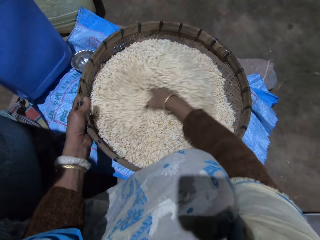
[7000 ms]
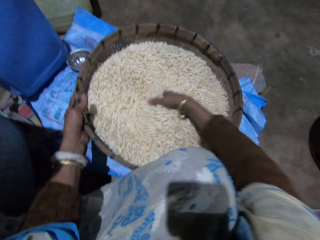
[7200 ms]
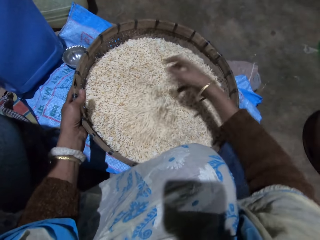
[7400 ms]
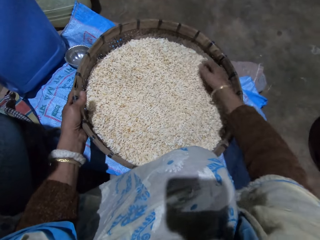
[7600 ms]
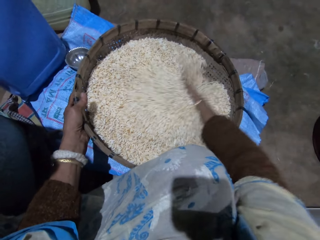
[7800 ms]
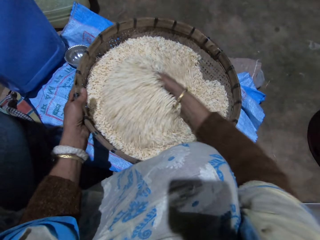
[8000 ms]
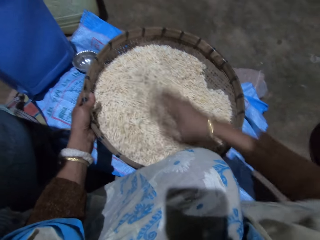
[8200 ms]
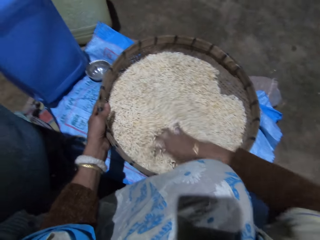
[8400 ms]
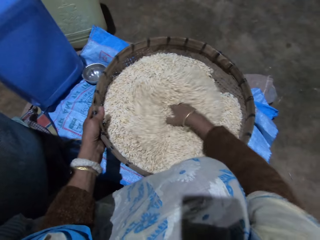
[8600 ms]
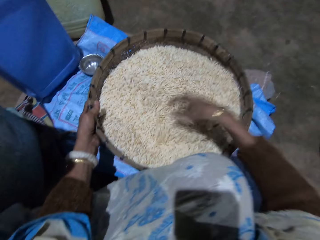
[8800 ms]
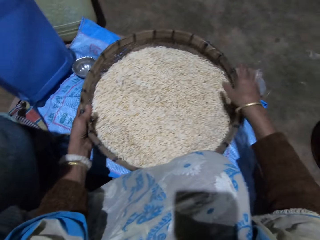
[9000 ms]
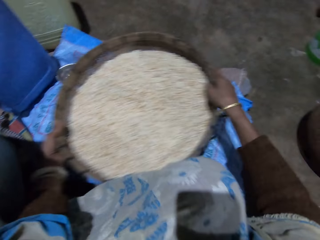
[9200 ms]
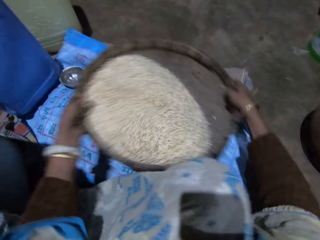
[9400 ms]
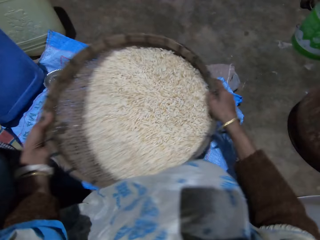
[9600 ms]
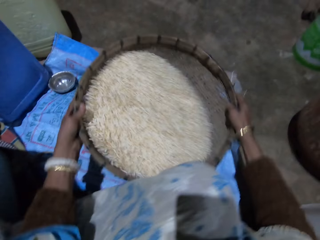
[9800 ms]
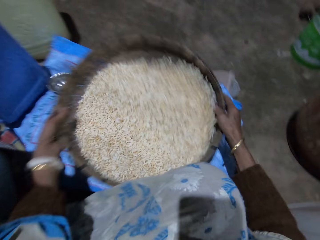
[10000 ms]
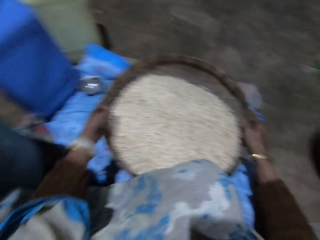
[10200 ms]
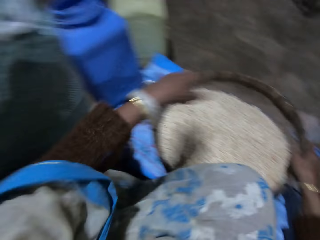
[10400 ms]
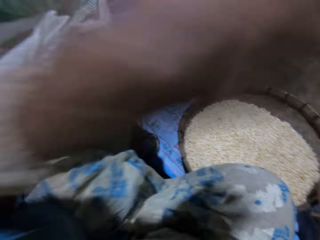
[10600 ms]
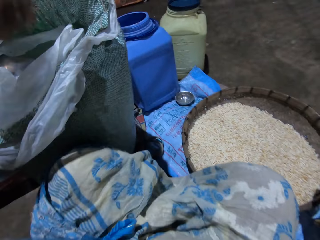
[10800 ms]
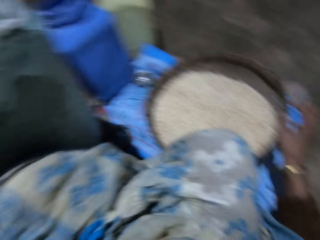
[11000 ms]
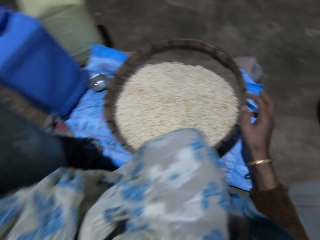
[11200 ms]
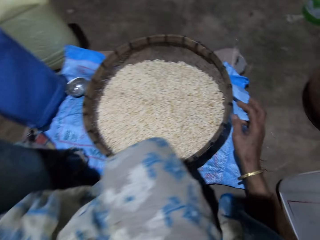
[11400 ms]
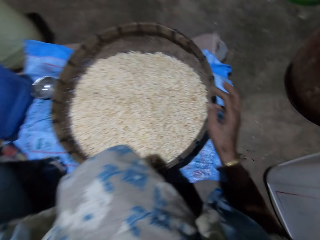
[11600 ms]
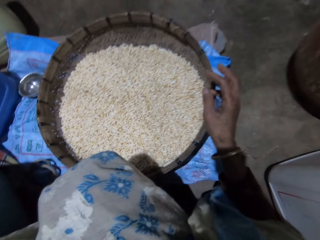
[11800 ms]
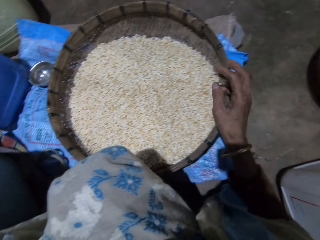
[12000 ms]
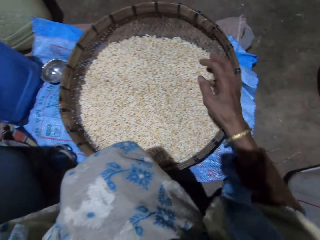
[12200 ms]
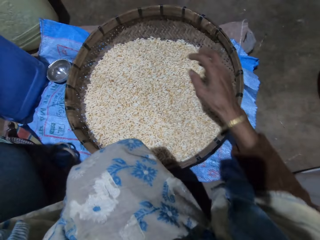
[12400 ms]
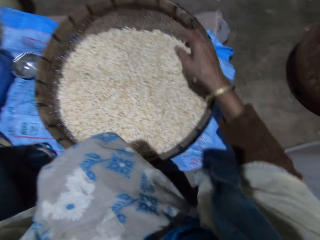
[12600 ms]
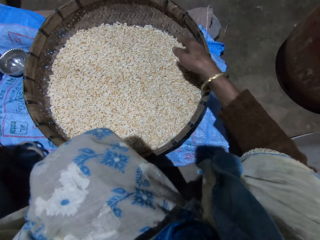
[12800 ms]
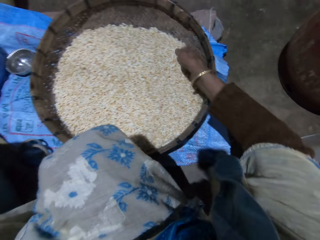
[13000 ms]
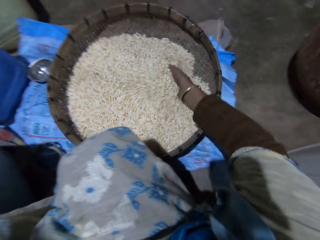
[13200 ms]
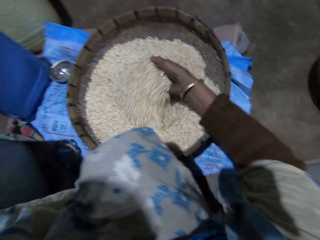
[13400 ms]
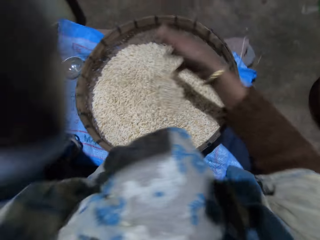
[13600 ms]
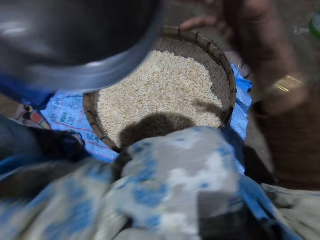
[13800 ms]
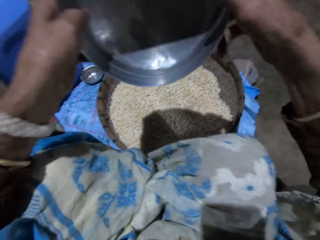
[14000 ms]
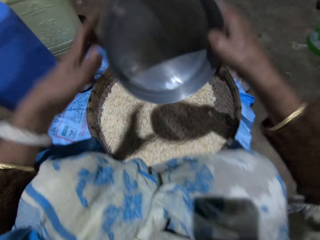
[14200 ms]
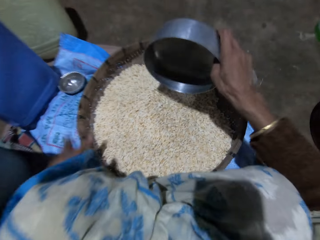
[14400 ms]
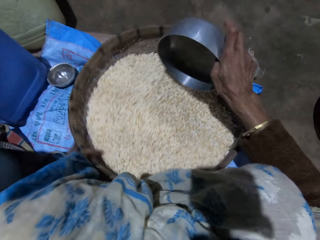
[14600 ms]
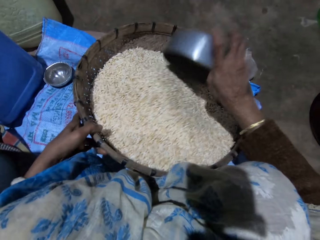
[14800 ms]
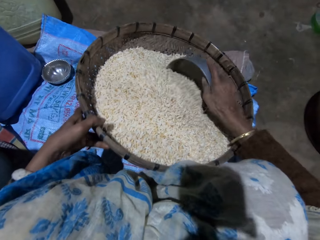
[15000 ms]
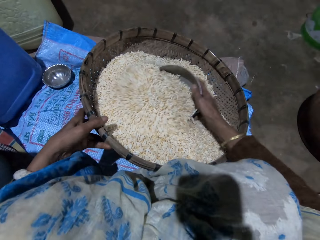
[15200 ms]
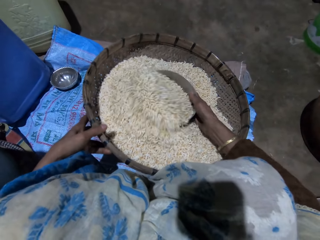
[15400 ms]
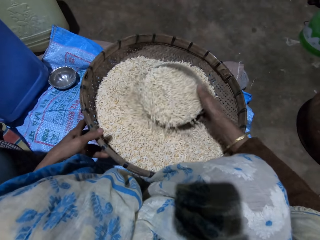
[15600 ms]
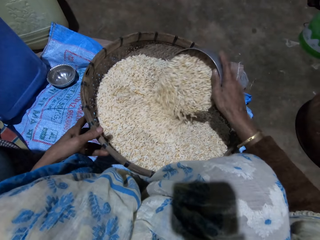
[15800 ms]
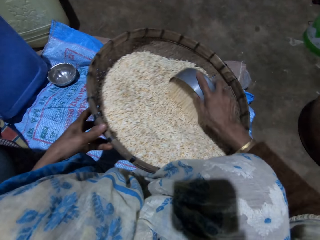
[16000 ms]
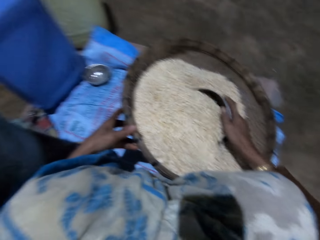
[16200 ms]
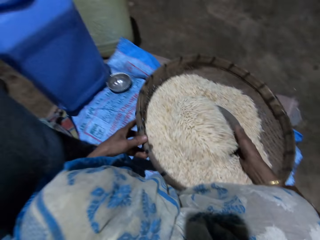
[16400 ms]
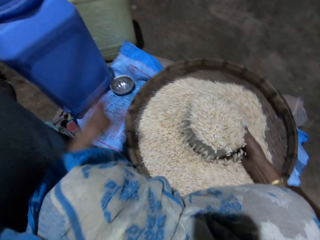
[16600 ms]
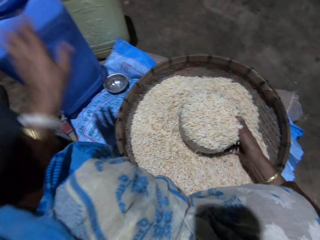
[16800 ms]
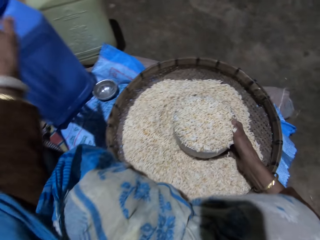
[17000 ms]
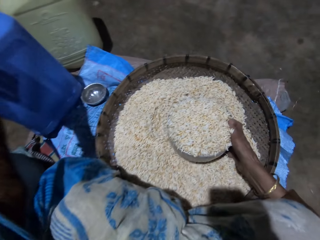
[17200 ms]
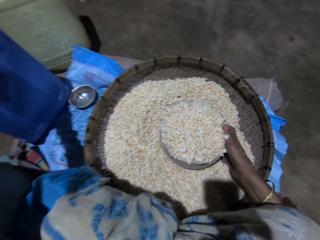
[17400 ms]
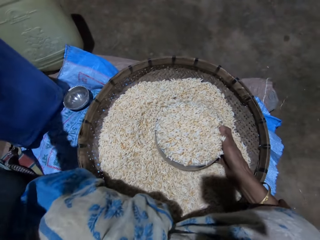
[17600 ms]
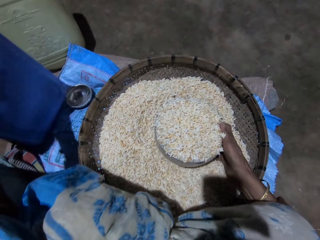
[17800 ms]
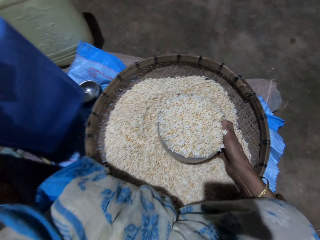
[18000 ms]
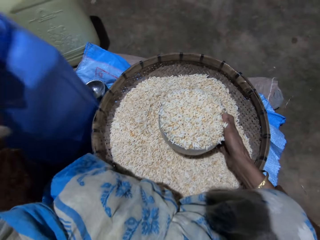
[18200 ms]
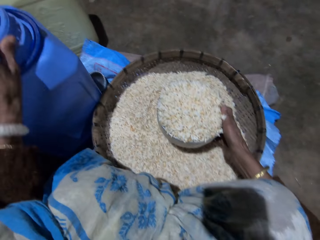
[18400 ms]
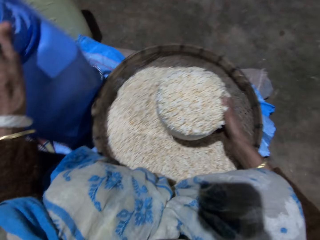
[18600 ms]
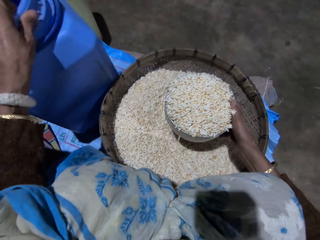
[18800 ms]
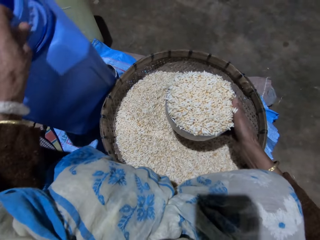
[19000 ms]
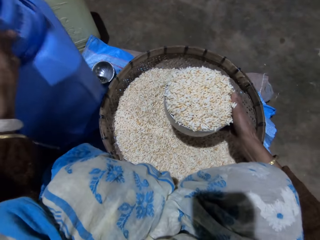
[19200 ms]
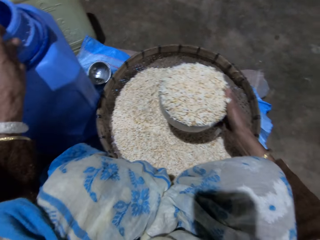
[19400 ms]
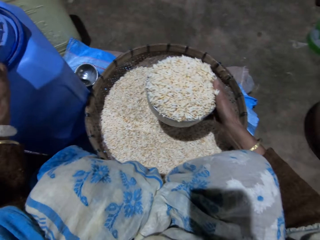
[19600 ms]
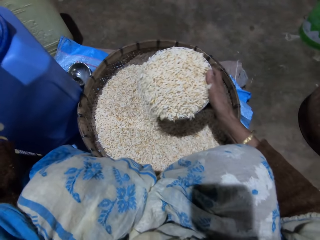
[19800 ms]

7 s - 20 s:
The camera wearer holds the basket with grains with both hands. She shakes the basket with both hands. She puts down the basket with grains. She puts her left hand in a sack. She takes a stainless bowl or metal pot in the sack with her left hand. She sorts grains with her right hand. She holds the metal pot with her right hand. She moves the stainless bowl in her left hand to her right hand. She holds the basket with her left hand. She scoops grains in the basket with the stainless bowl in her right hand. She tilts the basket. She moves a plastic container or vessel on the floor with her left hand.

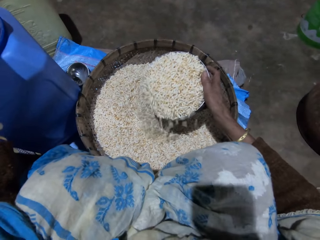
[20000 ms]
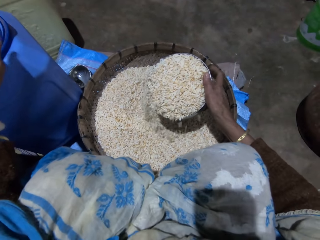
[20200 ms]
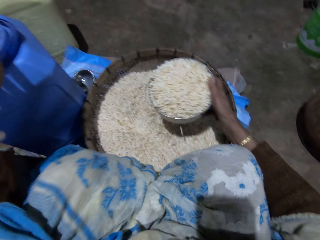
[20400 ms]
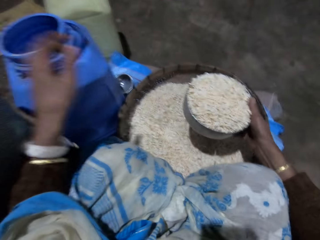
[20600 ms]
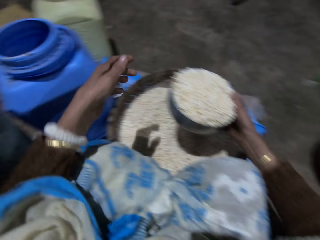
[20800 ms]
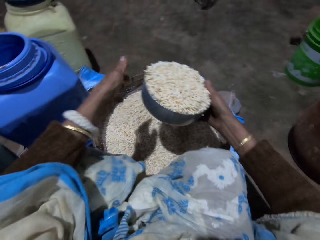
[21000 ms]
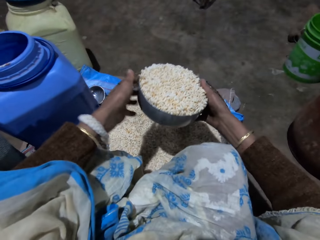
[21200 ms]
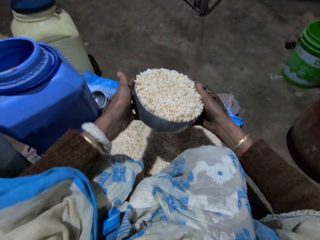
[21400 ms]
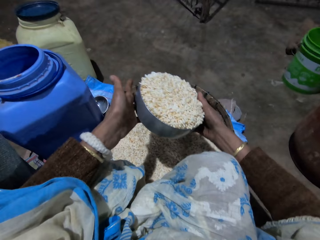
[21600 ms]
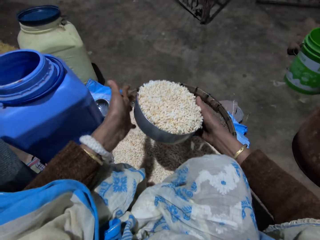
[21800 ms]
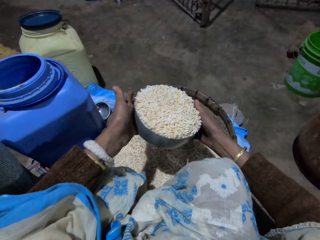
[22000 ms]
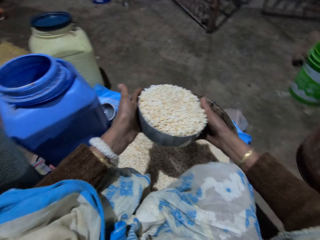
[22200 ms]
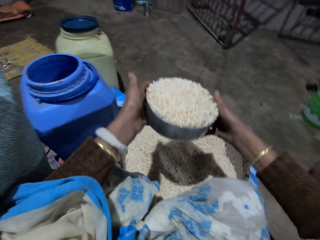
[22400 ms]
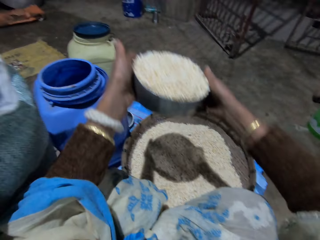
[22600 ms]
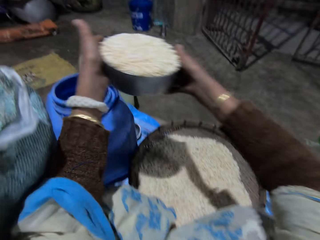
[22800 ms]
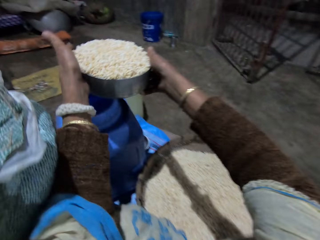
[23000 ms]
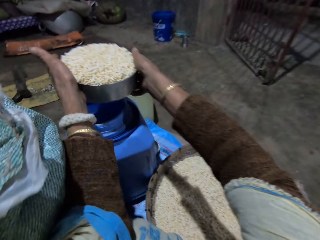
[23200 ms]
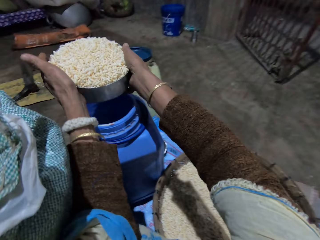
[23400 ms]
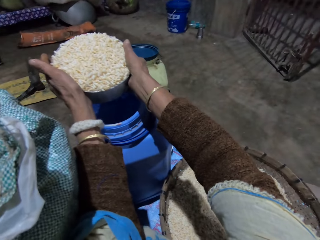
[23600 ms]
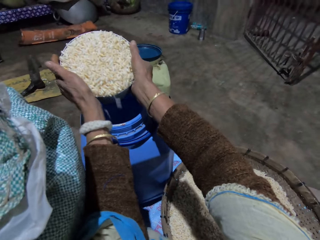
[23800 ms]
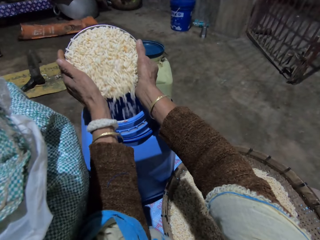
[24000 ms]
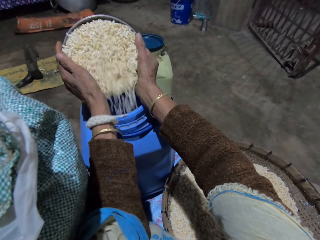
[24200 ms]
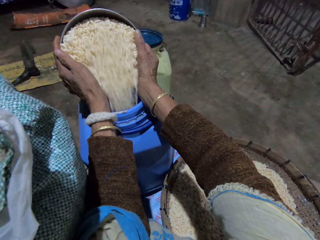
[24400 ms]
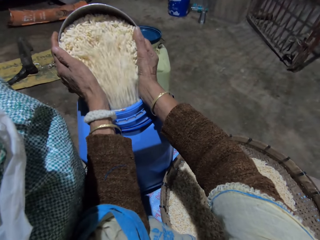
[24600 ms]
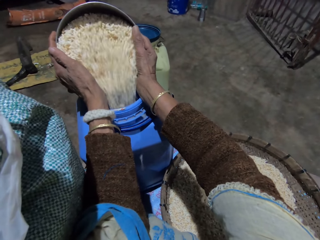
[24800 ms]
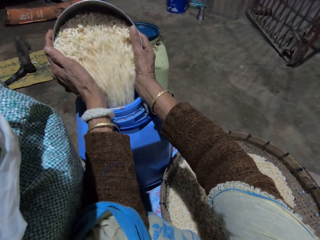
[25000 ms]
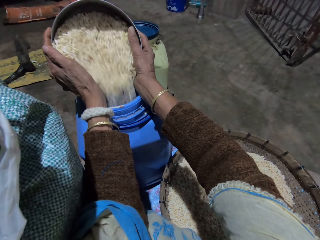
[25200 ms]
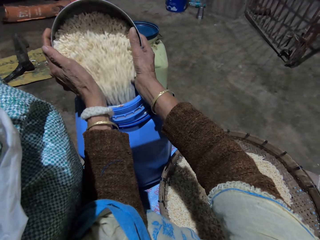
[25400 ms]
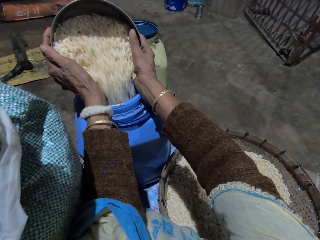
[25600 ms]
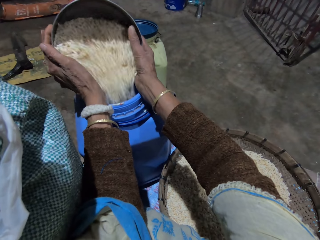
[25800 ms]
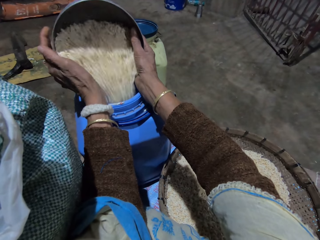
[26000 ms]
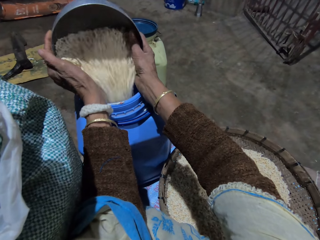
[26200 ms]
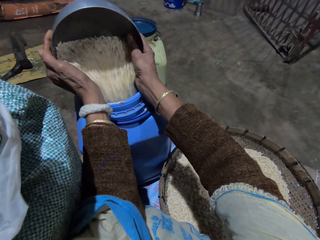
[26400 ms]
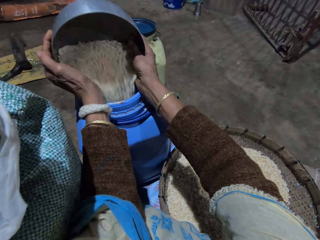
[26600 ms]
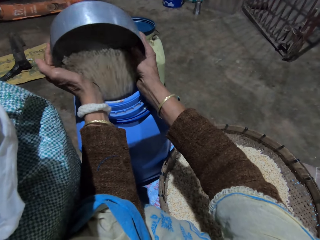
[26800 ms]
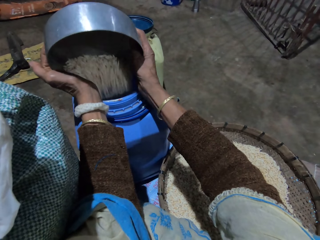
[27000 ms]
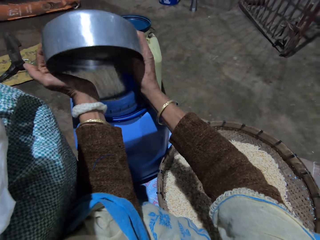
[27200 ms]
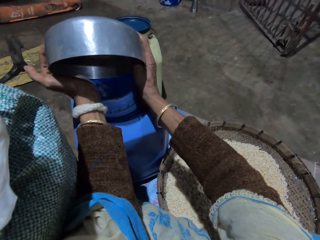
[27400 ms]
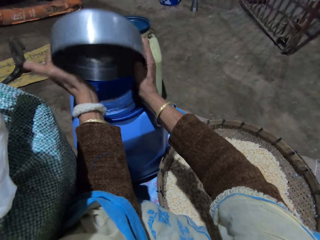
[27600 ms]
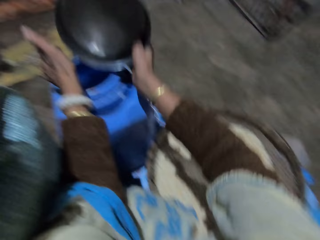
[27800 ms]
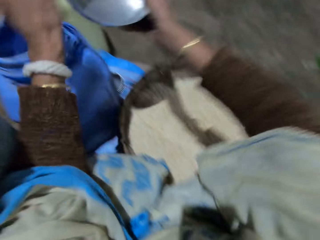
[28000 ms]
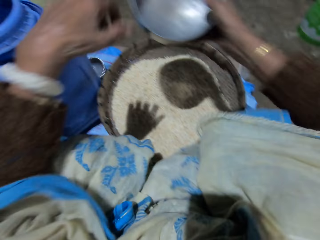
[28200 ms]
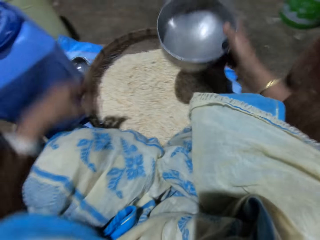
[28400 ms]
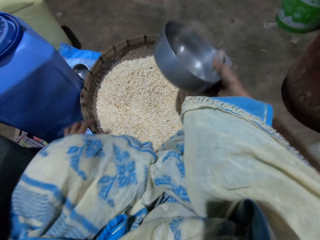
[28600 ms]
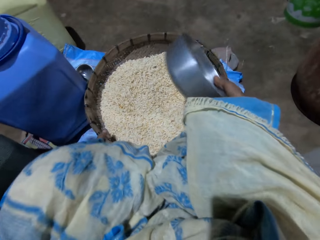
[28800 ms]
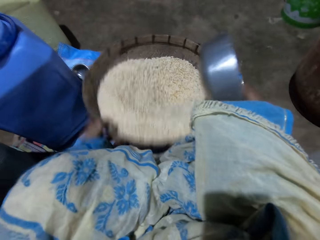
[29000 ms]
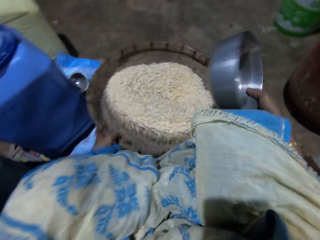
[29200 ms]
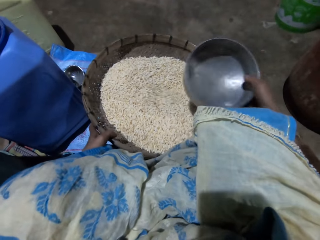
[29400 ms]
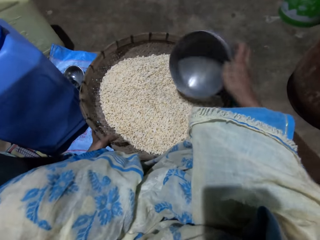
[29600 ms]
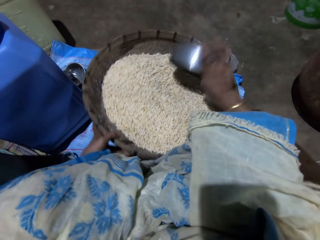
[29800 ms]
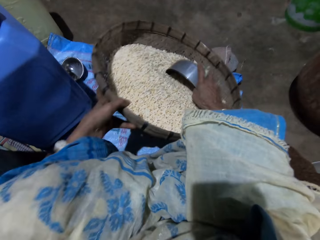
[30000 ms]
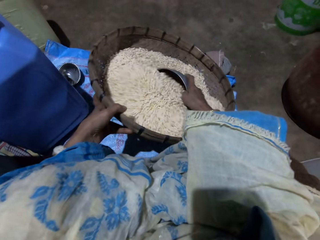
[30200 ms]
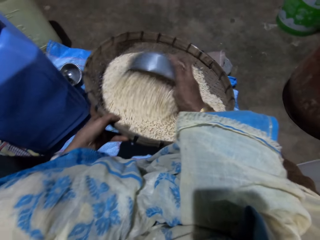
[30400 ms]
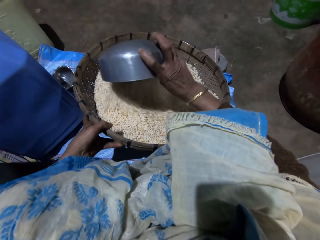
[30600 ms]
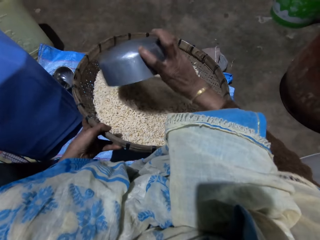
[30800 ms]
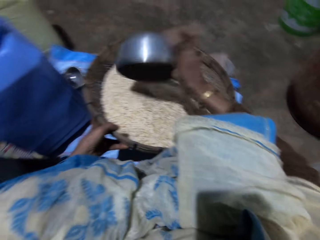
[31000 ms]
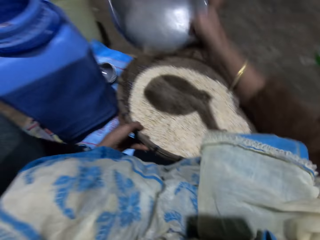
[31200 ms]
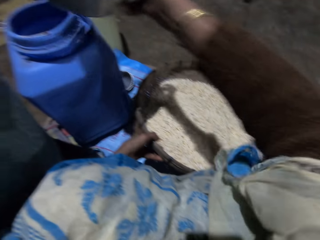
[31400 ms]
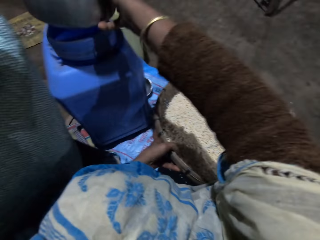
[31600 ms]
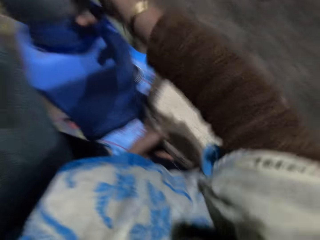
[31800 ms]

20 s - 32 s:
The camera wearer holds the metal pot or stainless bowl filled with grains with both hands. She pours the grains in the stainless bowl into the plastic container or vessel with both hands. She holds the basket with her left hand. She shakes the basket. She collects grains with the metal pot. She turns the grains in the basket with the stainless bowl in her right hand. She pours the grains in the basket. She places the metal pot on the vessel.
